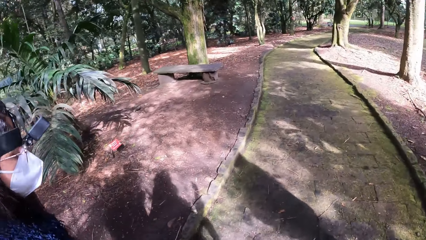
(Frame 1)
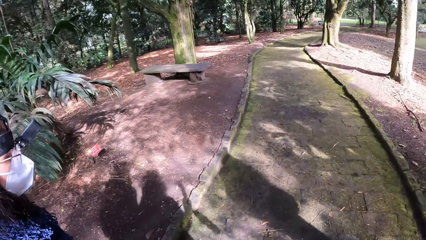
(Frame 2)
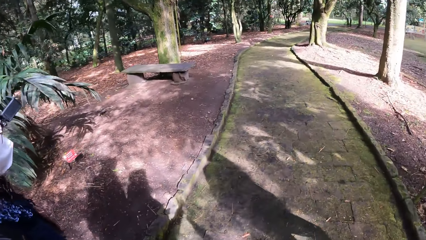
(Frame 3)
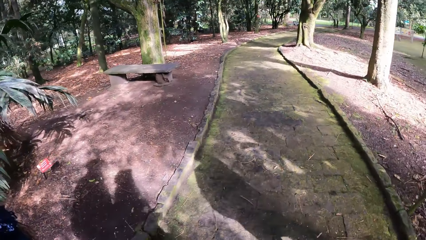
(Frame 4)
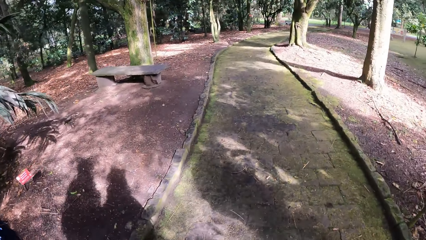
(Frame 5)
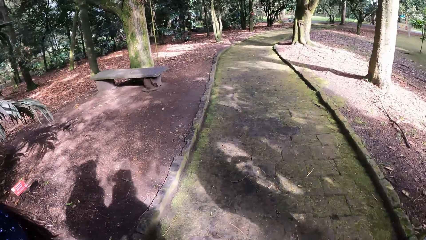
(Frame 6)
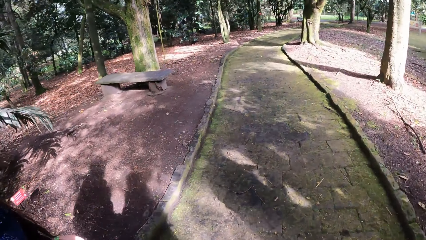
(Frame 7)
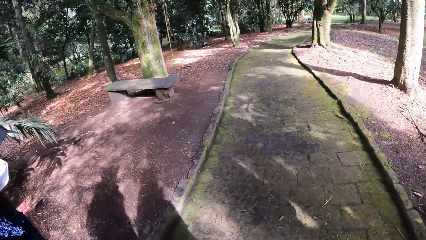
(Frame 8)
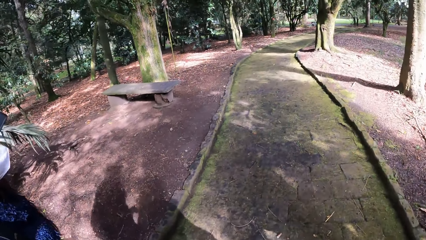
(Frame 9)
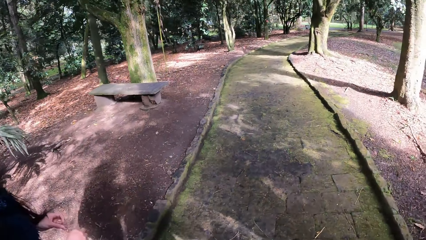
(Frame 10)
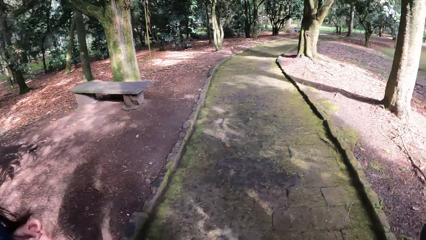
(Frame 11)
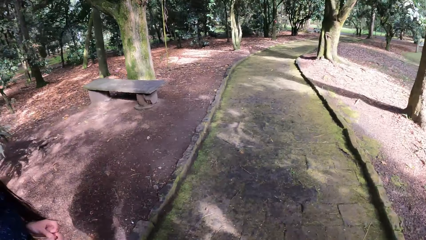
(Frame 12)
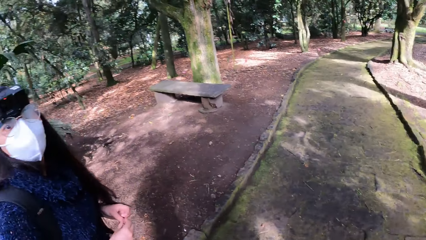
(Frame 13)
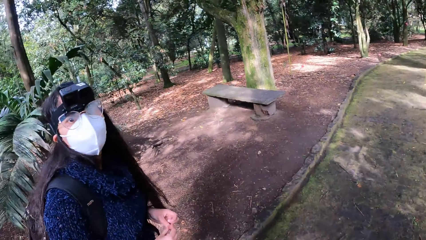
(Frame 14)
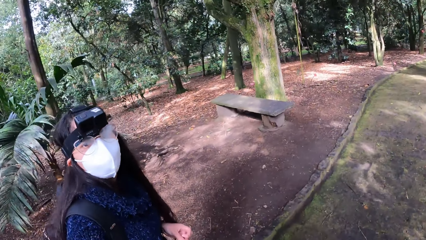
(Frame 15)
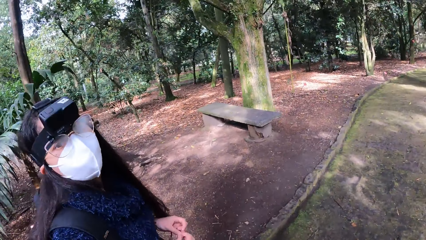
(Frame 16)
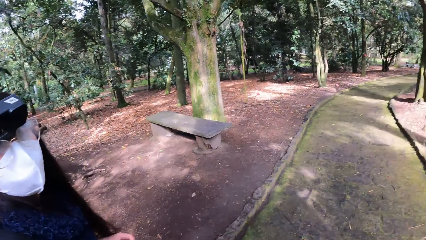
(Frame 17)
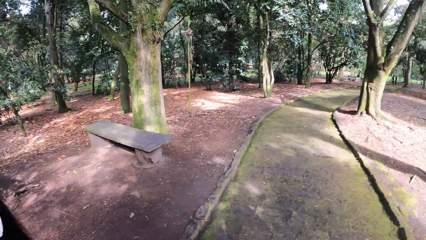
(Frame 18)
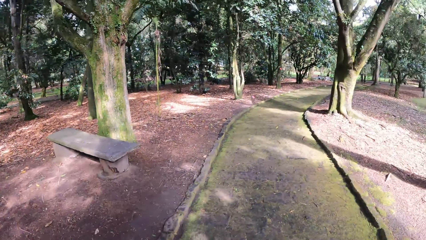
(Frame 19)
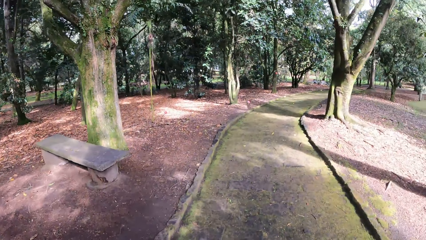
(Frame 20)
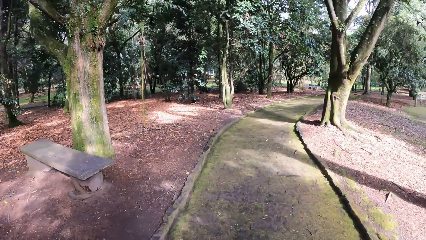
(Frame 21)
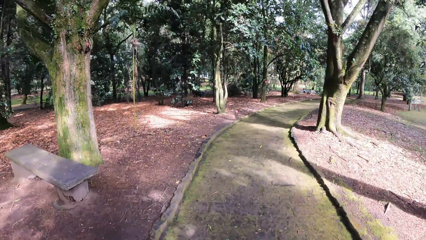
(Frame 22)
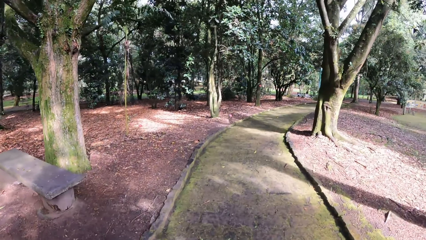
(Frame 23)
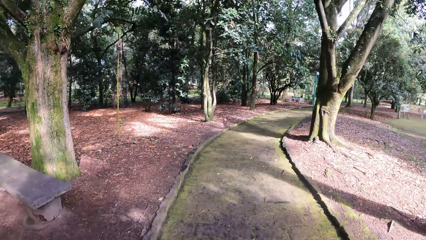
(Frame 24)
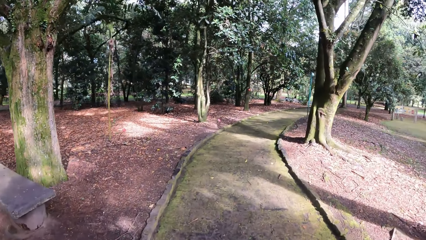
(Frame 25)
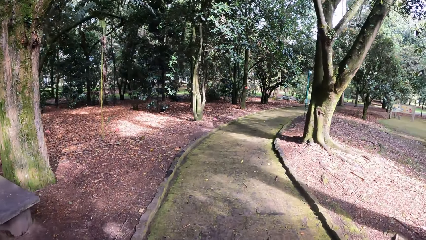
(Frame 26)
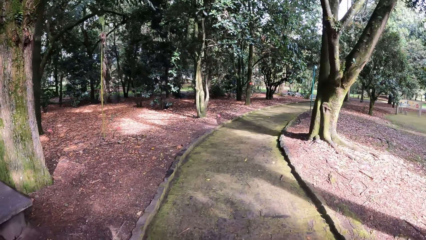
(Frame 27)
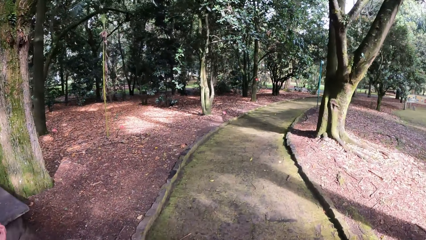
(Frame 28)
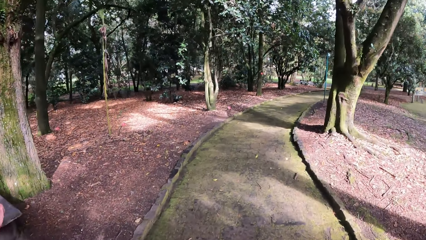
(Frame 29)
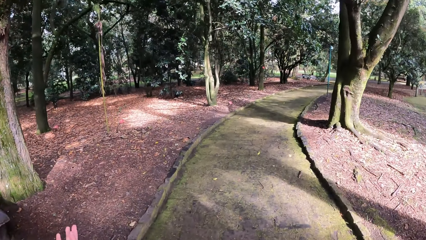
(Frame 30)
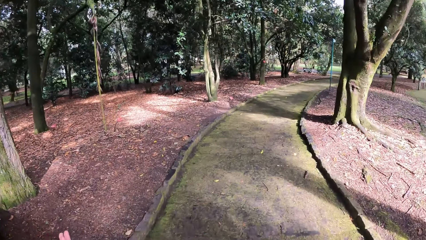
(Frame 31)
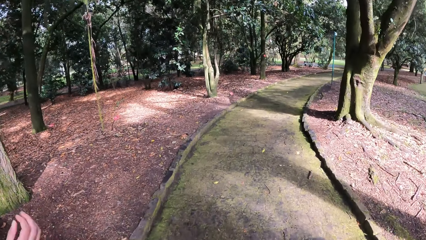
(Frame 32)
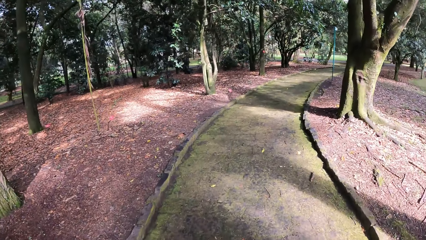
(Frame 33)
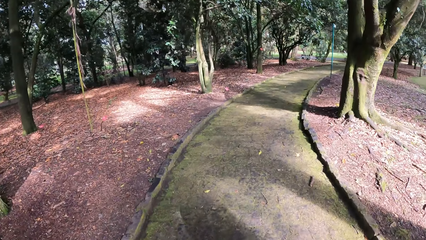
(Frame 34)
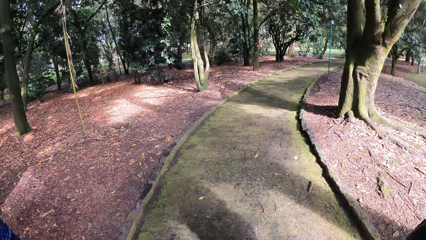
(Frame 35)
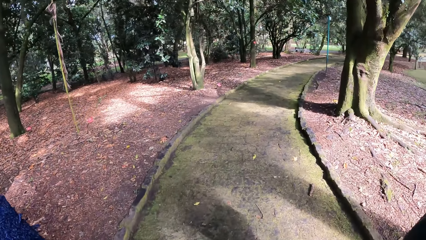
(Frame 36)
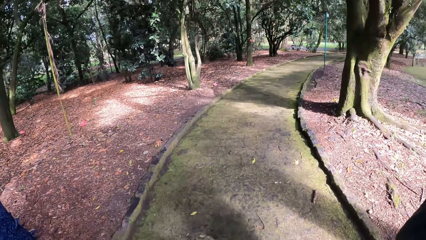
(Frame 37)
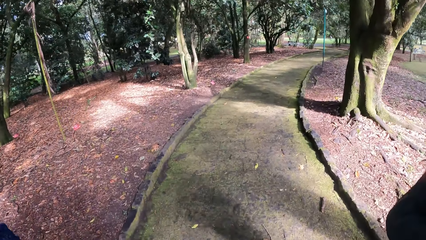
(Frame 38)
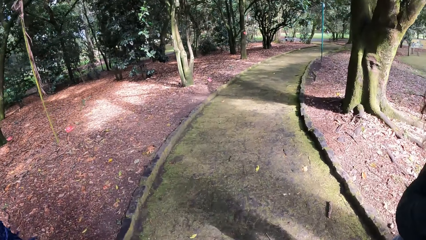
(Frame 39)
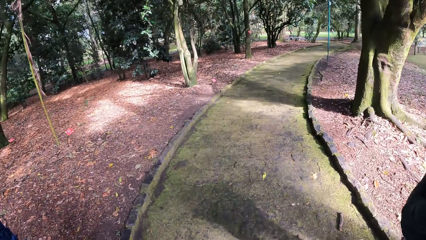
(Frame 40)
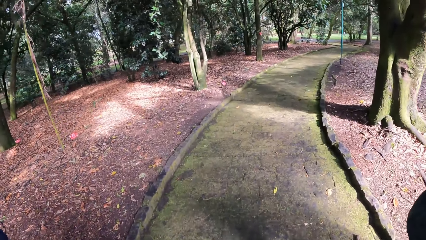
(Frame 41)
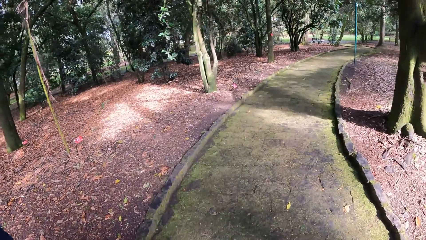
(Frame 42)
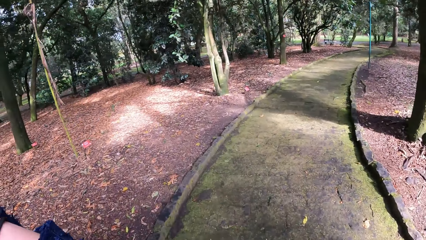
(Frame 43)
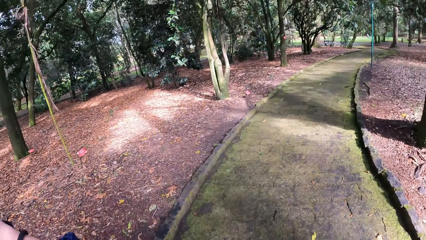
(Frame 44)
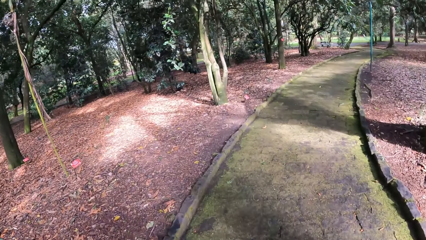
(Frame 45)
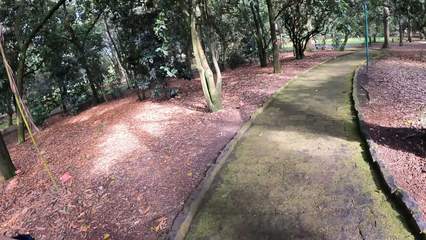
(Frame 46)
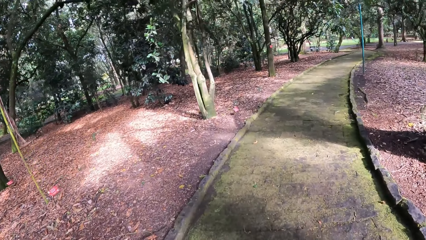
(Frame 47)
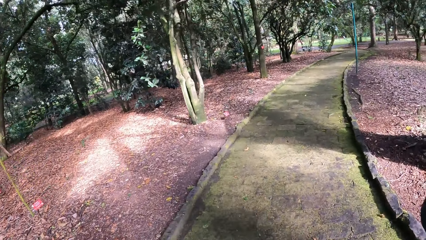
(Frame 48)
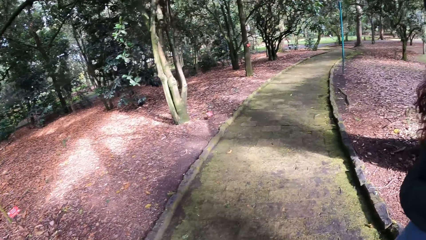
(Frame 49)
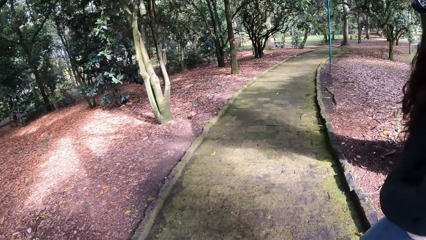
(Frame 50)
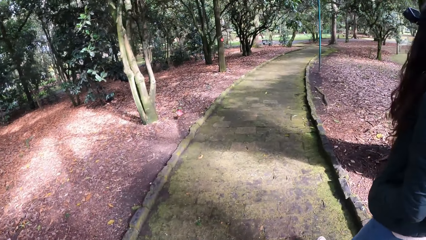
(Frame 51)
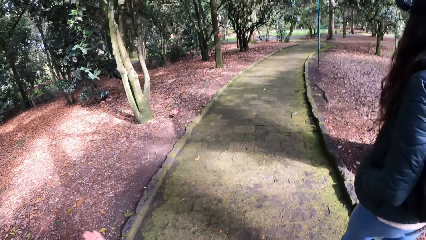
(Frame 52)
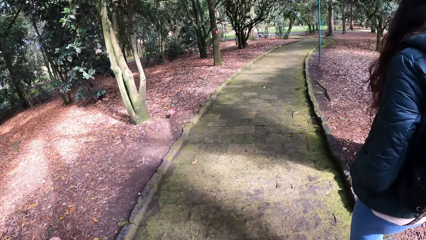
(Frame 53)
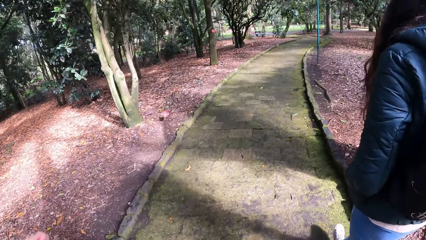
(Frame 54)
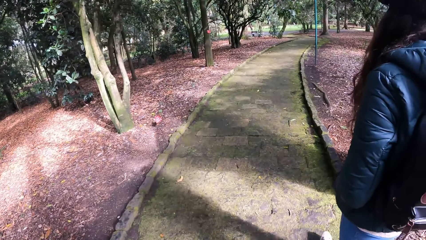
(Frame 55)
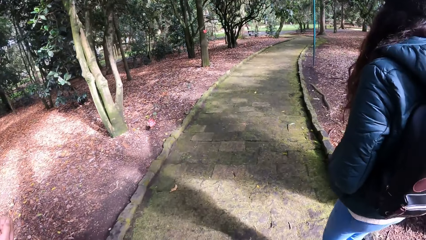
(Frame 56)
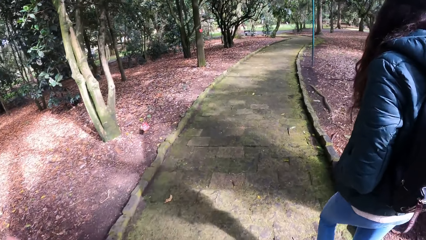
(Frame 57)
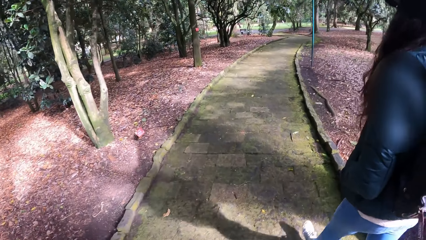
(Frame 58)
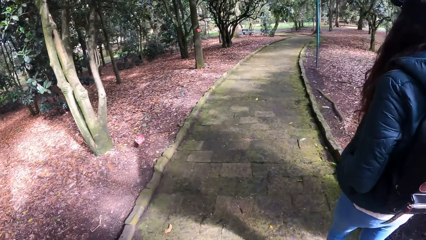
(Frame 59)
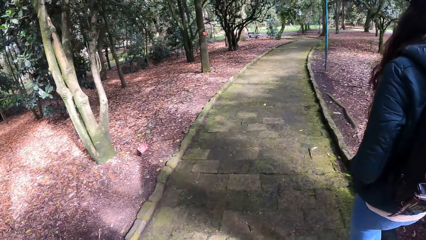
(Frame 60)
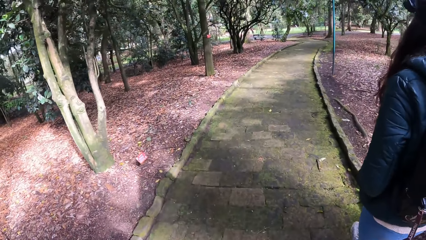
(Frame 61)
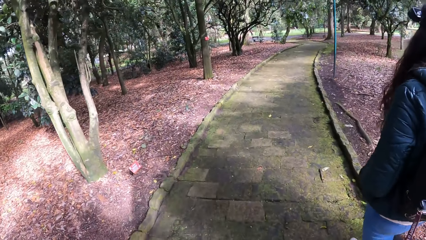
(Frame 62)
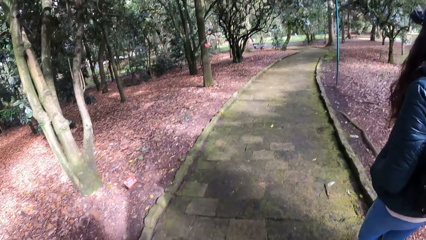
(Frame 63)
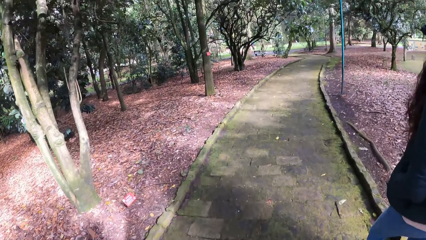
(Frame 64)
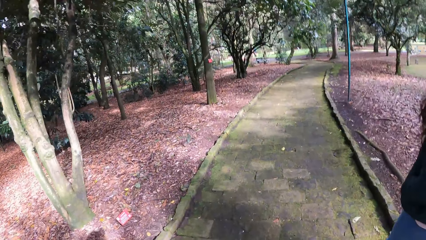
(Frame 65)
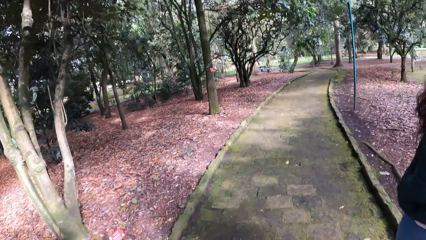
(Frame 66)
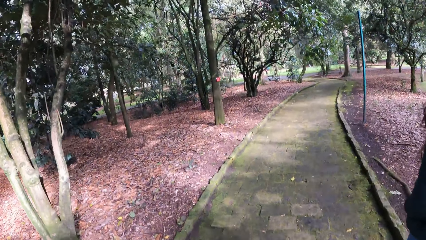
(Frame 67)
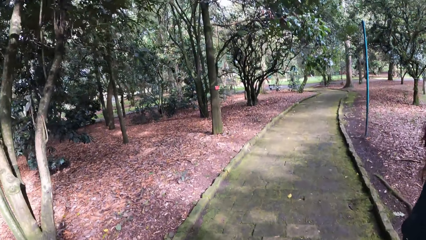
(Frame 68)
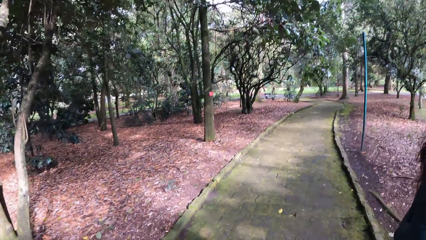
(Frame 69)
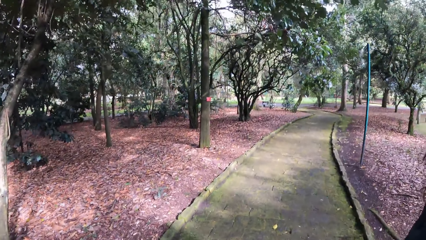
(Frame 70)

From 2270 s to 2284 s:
The camera wearer walks on the pavement.

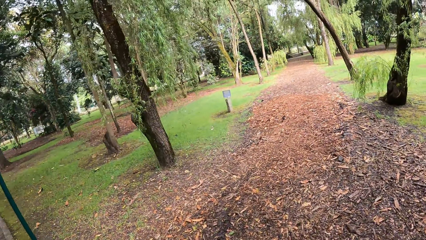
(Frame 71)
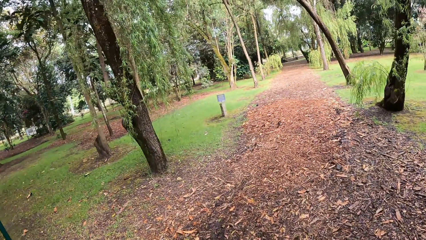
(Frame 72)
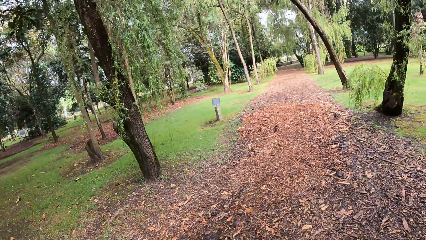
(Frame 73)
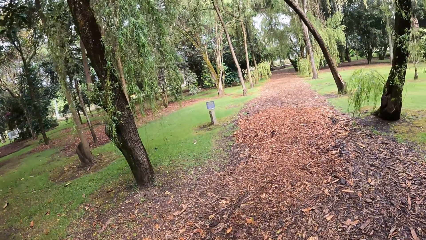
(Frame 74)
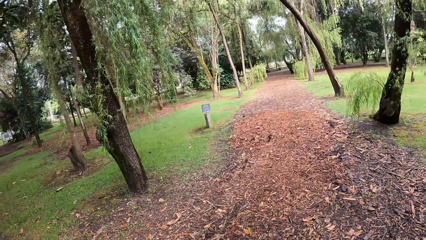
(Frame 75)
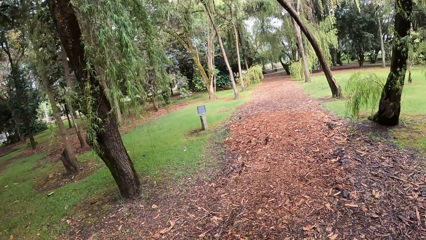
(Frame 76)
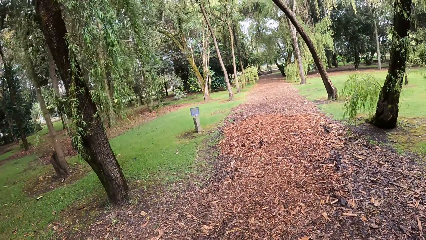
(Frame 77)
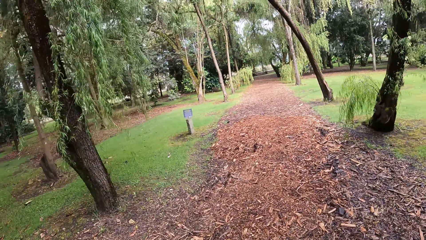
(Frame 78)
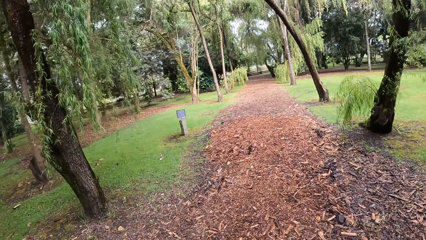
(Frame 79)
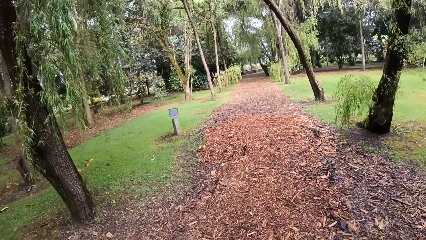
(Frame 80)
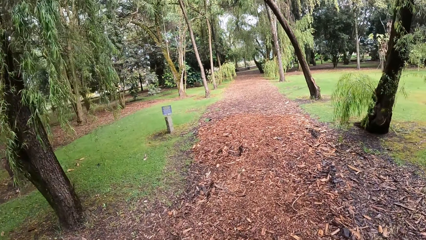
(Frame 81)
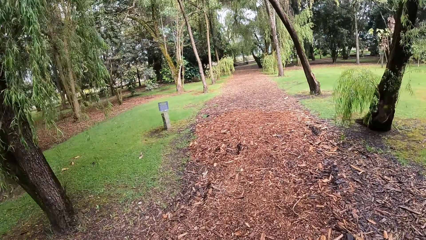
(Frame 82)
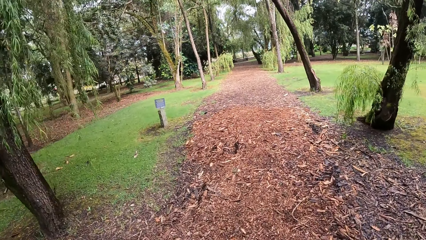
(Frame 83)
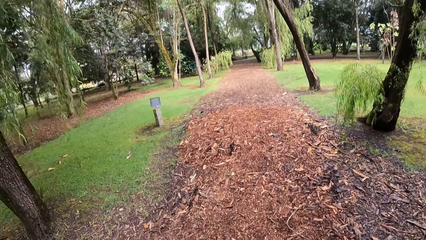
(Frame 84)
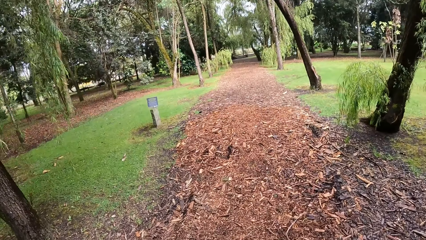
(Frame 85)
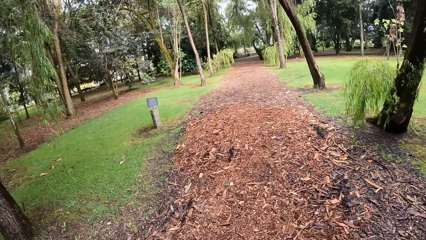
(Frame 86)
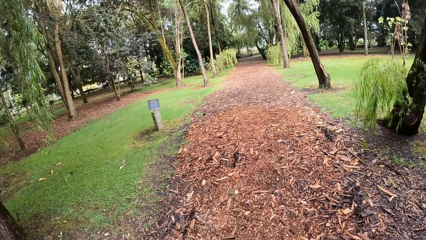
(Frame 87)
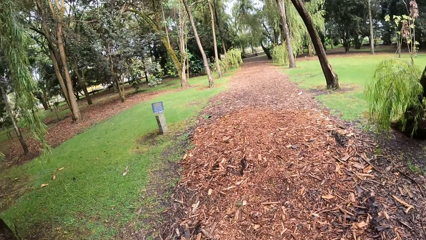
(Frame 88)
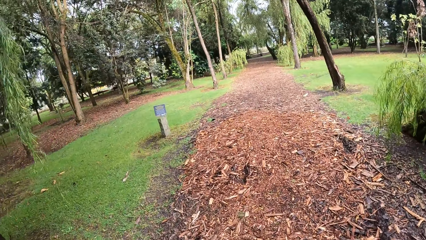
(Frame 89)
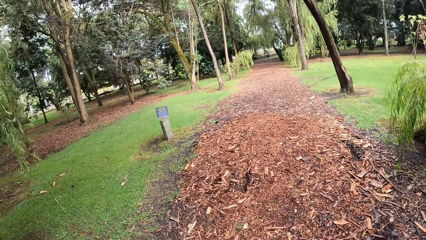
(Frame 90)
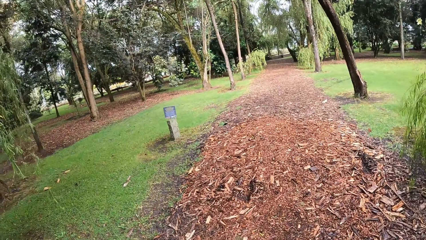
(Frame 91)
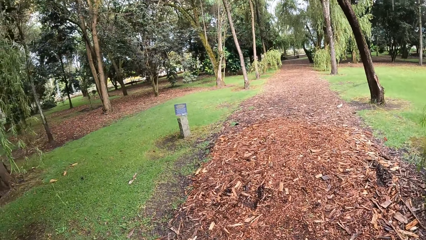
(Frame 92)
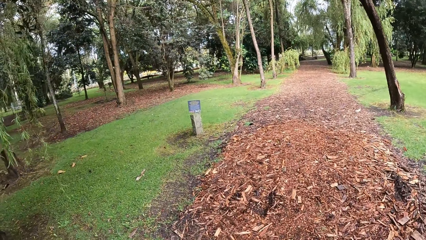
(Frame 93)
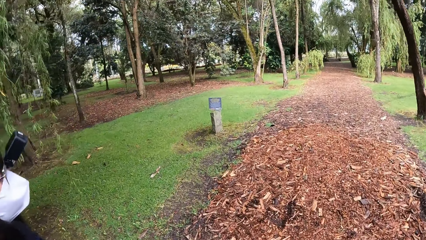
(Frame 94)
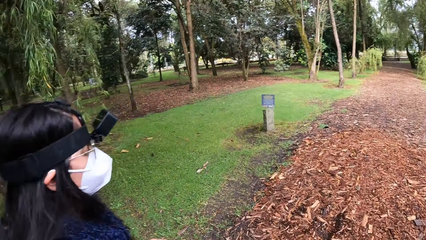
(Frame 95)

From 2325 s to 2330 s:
The camera wearer walks along a walkway.
